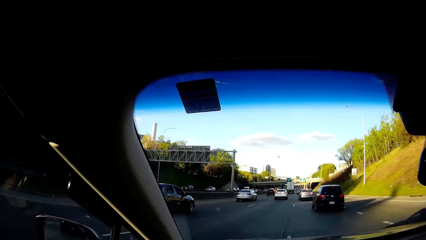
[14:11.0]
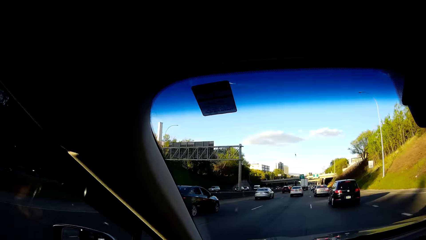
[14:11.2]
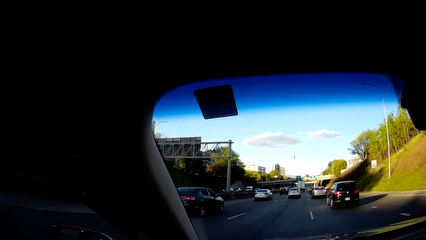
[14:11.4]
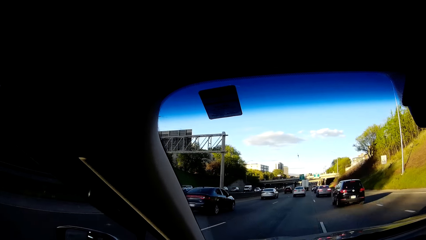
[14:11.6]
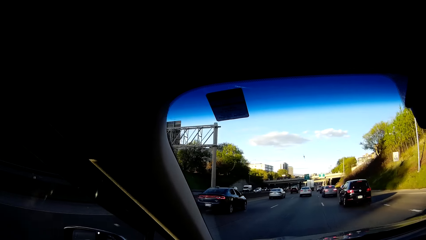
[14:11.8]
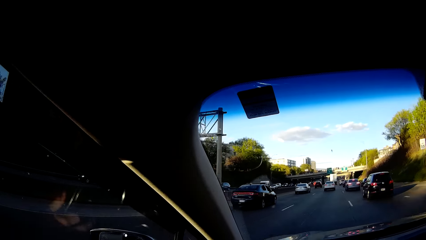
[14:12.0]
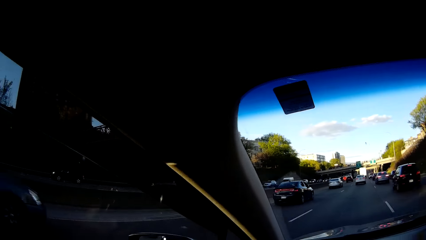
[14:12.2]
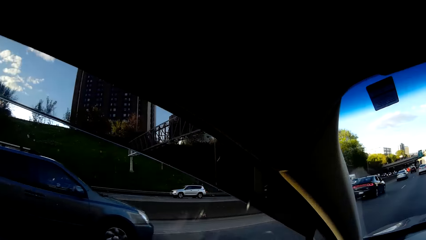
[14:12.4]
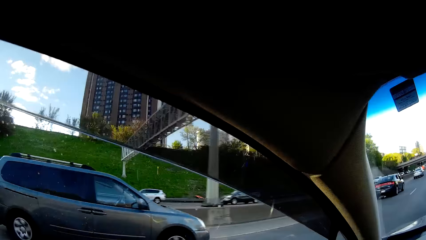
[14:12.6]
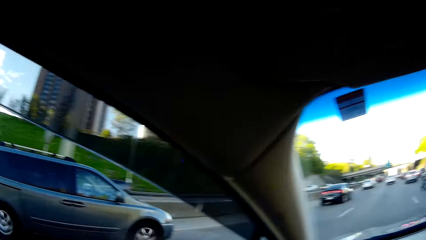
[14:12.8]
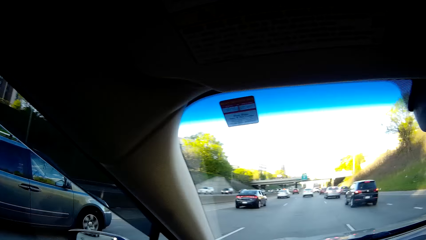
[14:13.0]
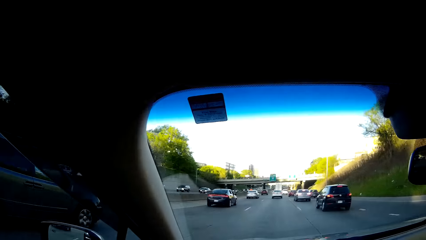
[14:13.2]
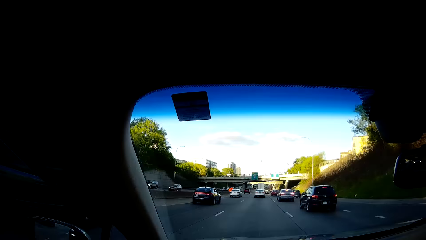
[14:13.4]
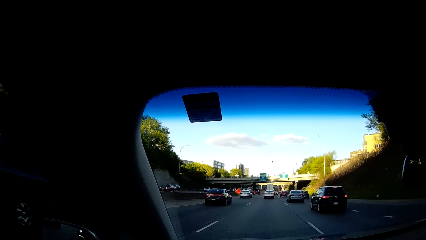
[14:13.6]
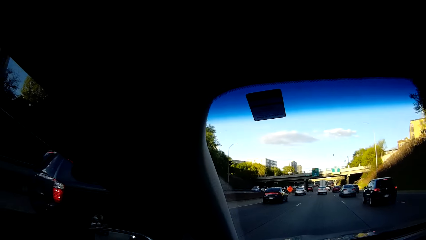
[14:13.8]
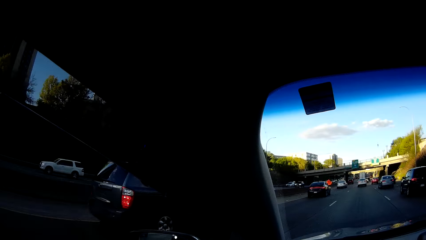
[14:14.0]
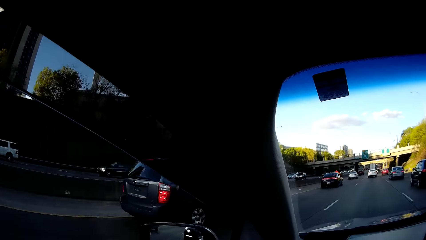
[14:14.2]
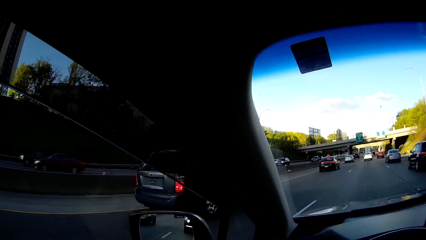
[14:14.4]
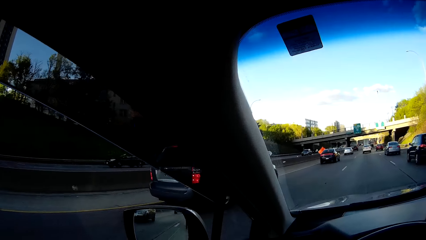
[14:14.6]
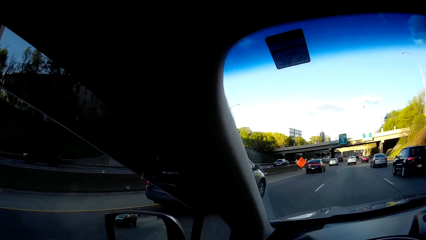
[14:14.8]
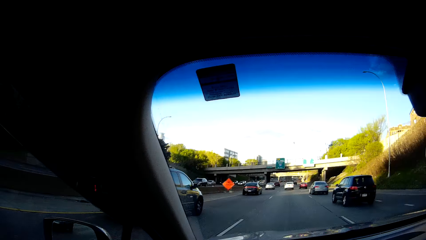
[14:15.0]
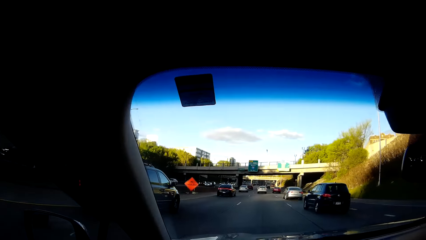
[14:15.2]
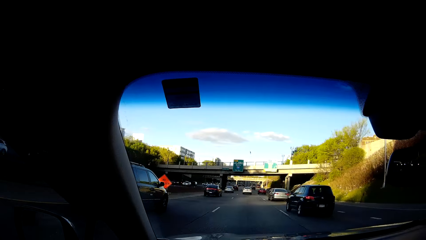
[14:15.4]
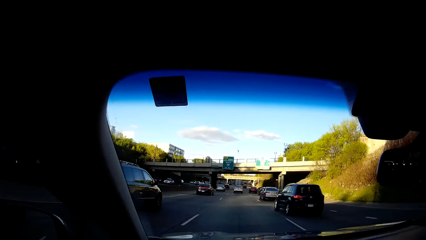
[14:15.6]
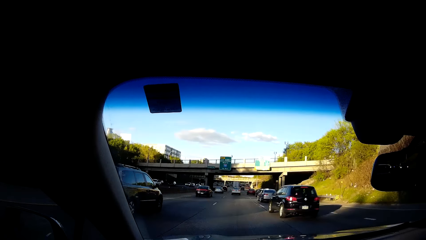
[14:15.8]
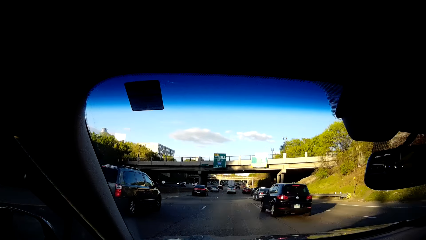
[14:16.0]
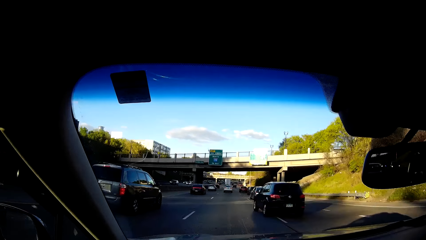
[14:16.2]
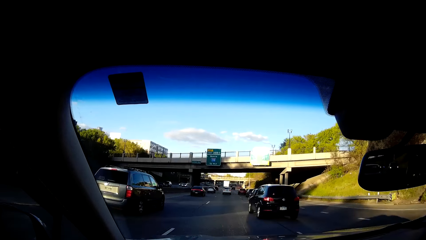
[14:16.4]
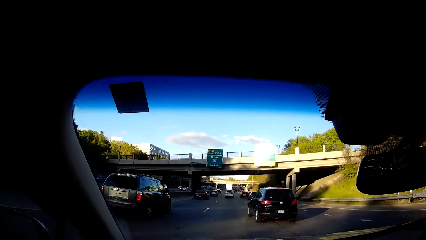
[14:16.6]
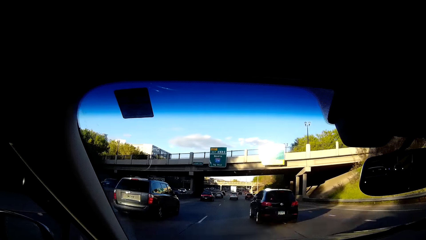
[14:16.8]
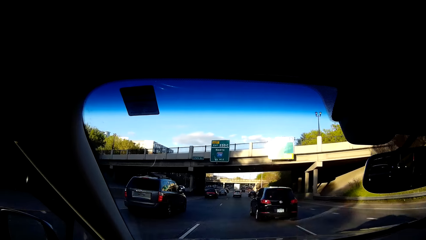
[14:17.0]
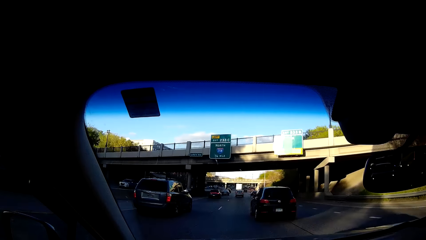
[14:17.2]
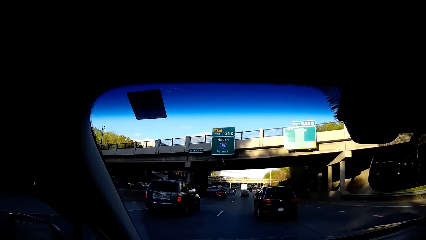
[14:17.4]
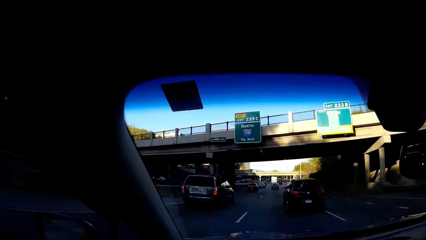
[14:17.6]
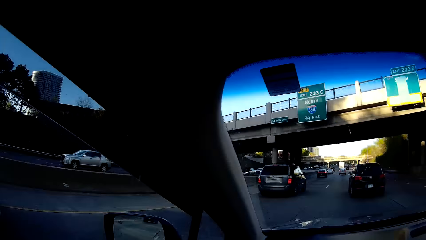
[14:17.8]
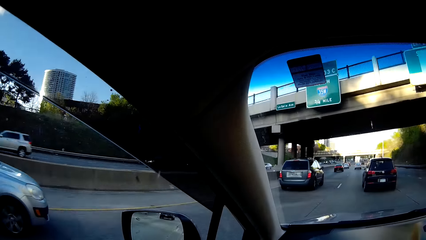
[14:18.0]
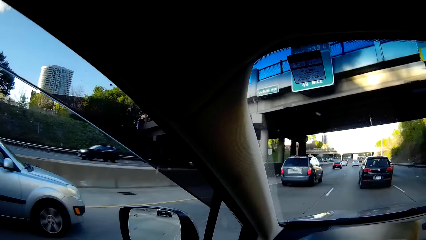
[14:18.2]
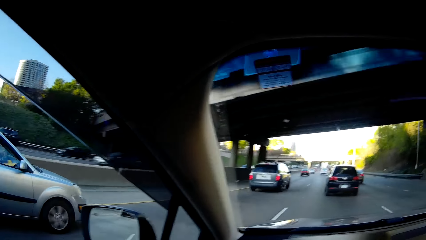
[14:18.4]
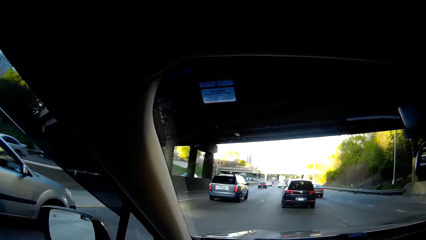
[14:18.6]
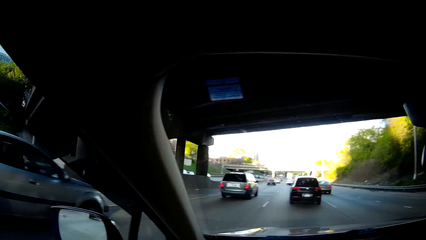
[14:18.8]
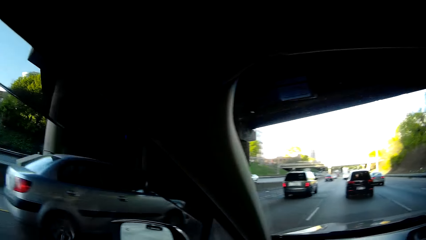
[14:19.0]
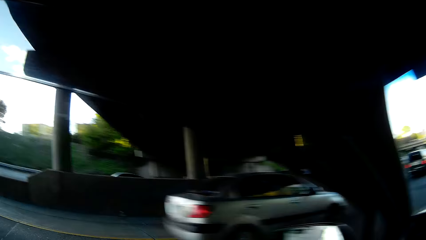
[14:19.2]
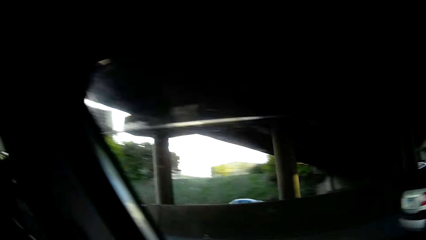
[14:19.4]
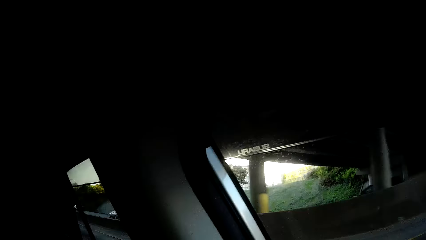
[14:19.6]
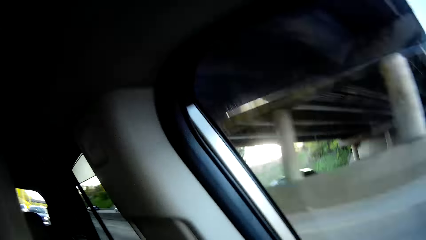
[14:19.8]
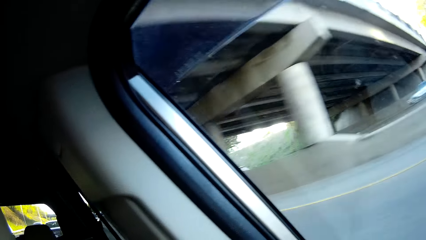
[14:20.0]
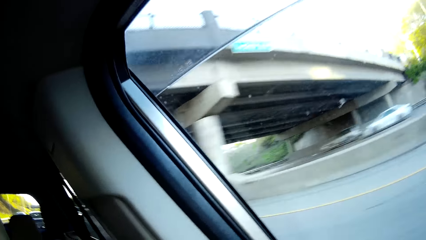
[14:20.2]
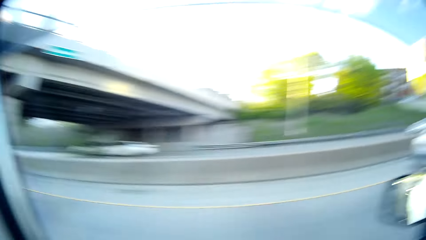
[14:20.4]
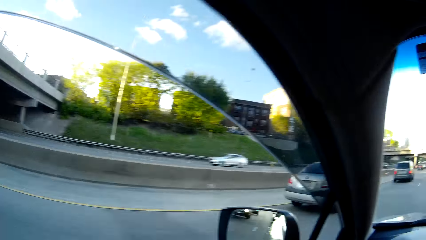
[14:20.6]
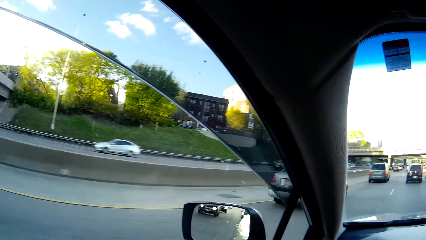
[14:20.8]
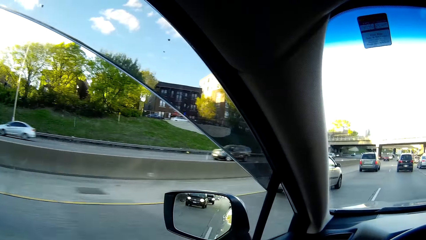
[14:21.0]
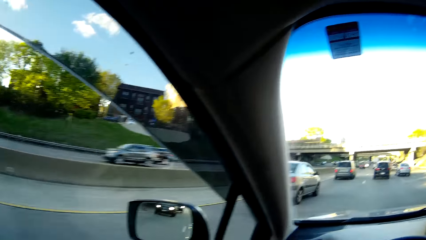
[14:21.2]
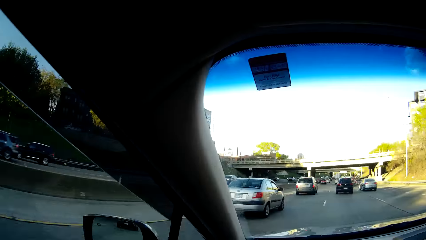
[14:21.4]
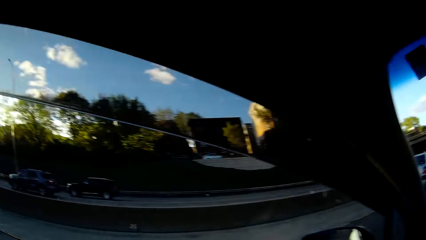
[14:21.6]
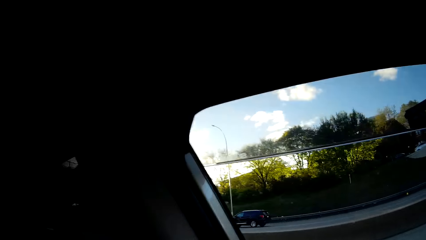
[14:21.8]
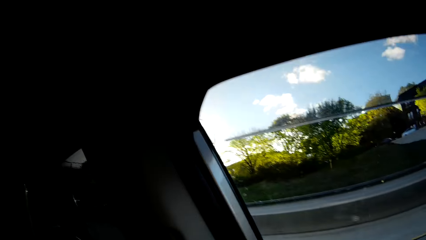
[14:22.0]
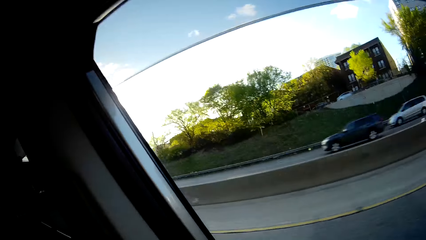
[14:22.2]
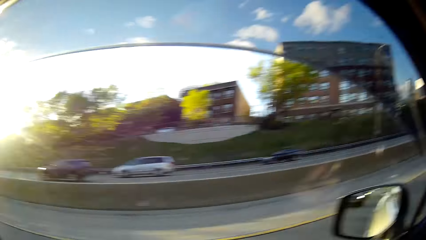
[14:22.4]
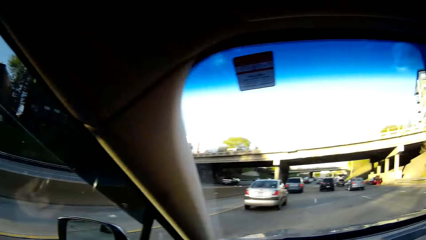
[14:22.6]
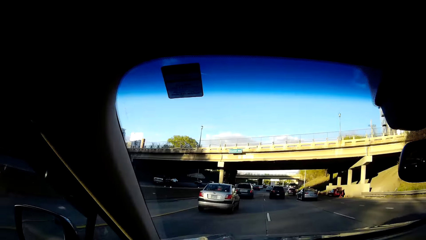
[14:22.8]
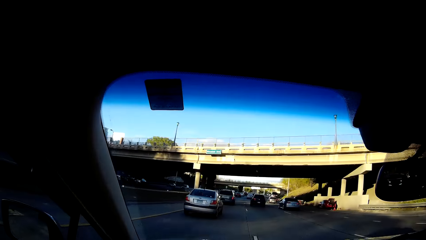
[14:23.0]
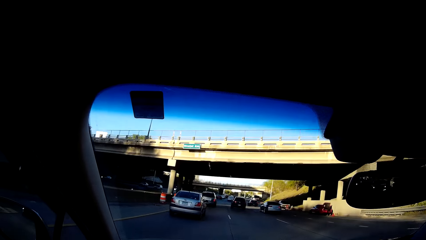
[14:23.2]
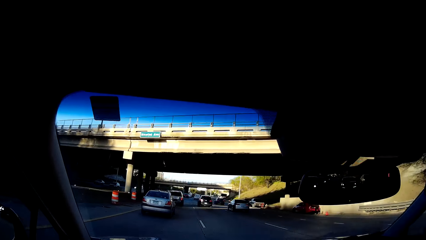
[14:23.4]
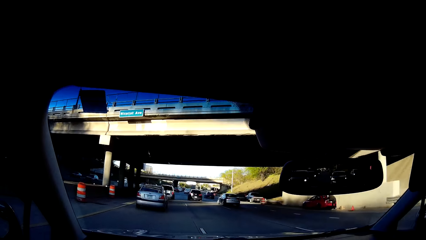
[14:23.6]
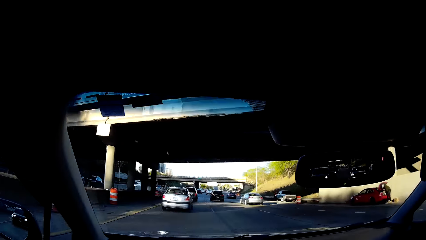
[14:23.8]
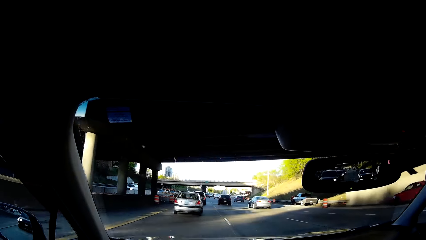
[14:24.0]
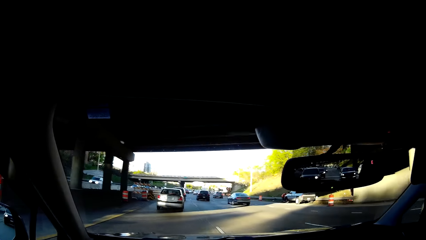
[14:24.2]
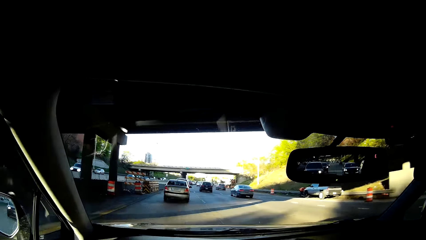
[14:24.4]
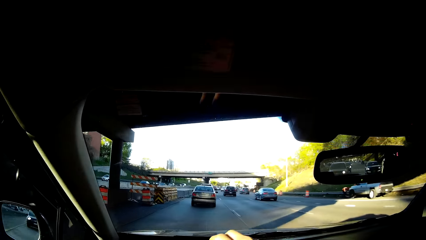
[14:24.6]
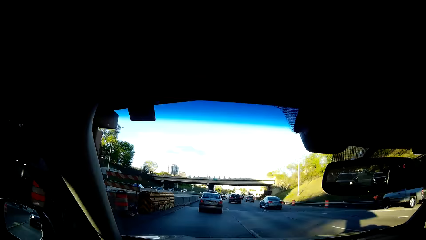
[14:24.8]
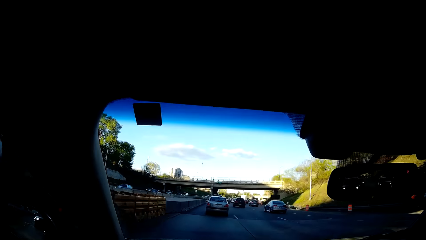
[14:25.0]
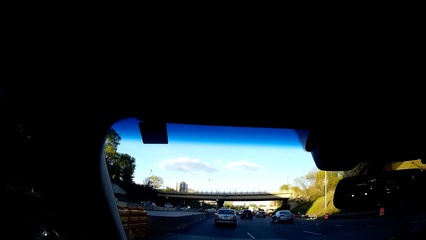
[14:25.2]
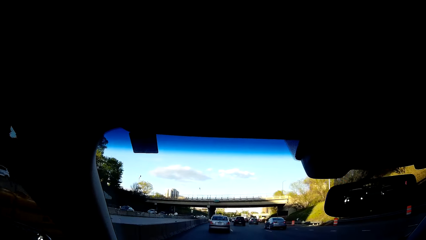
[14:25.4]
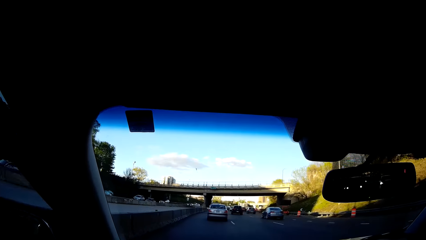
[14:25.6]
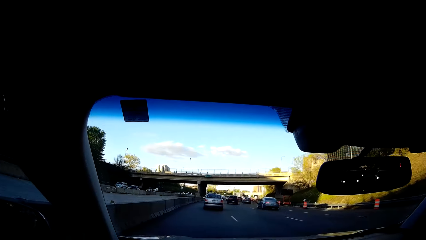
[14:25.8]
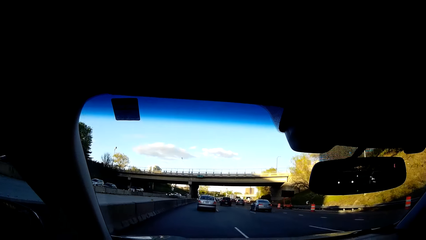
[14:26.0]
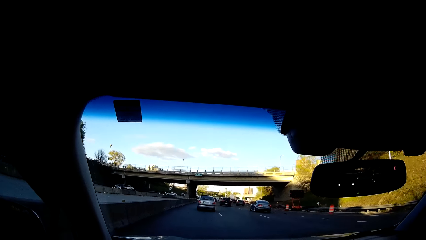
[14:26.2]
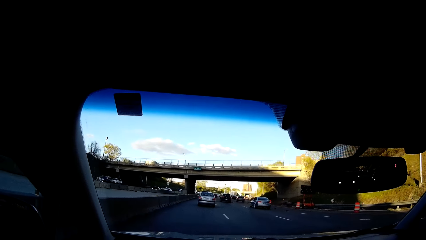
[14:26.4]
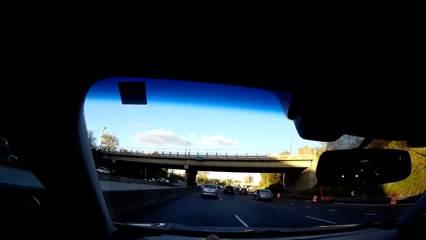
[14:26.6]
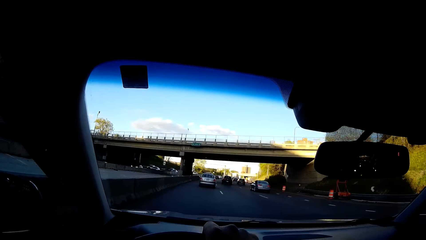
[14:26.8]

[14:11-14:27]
The camera wearer drives a car on the road. He turns his head to the left window of the car. He looks around the road. He drives the car on the road.
